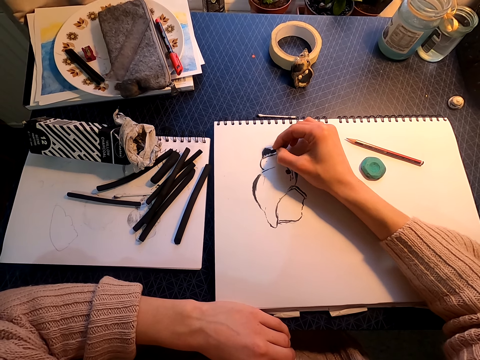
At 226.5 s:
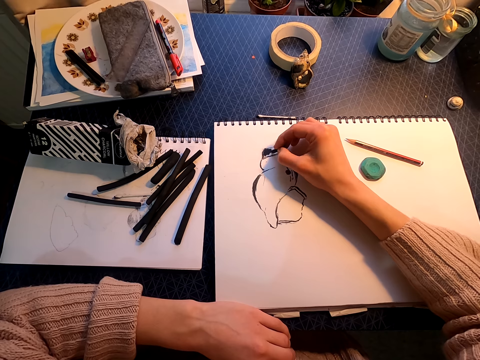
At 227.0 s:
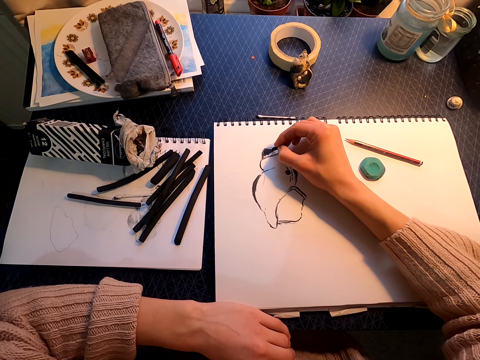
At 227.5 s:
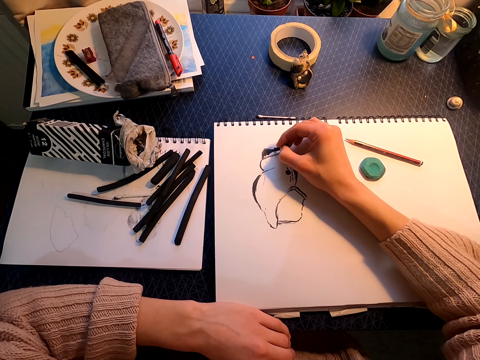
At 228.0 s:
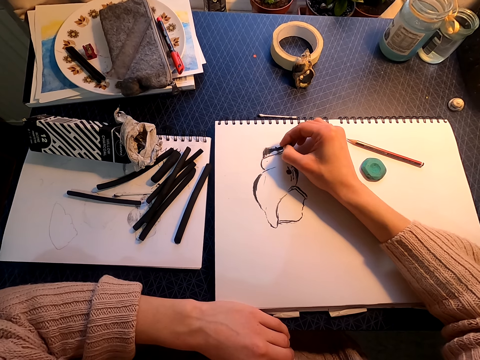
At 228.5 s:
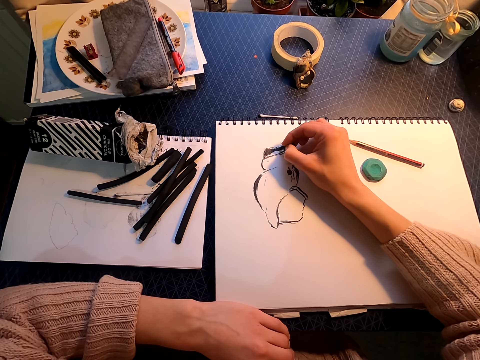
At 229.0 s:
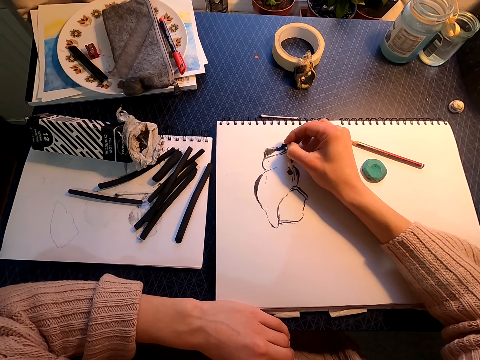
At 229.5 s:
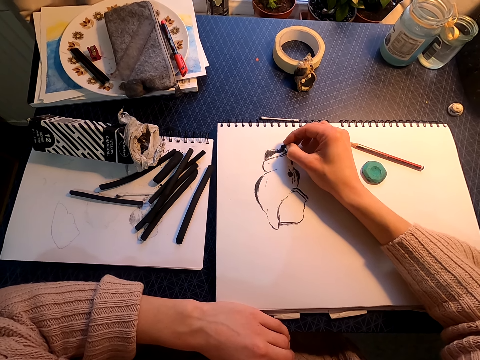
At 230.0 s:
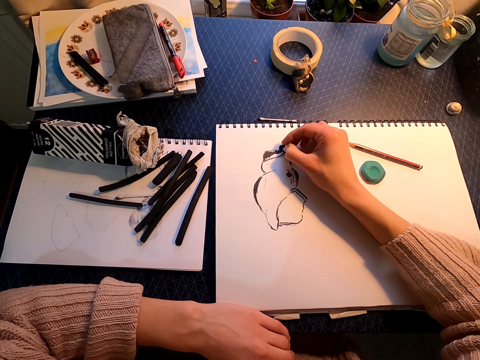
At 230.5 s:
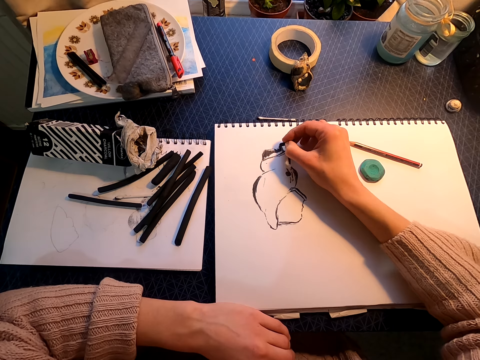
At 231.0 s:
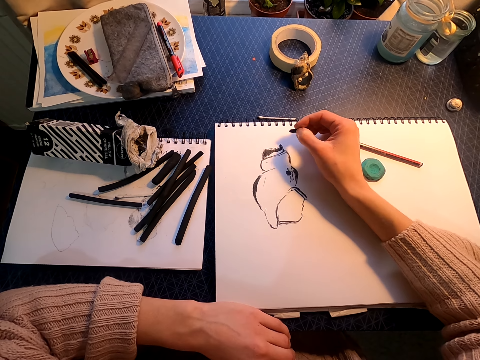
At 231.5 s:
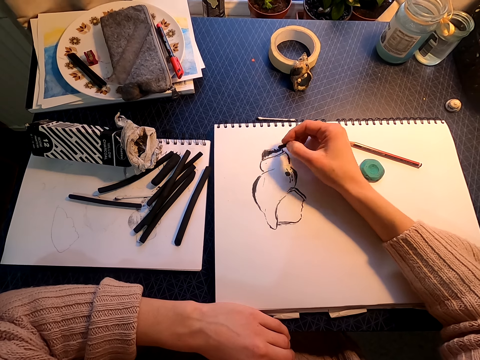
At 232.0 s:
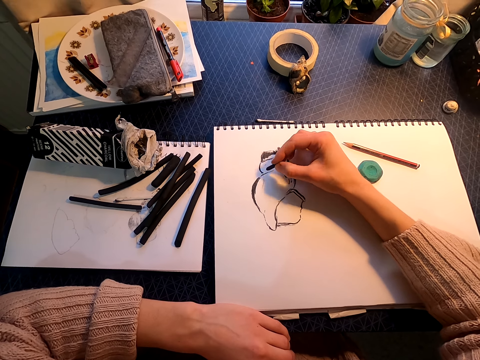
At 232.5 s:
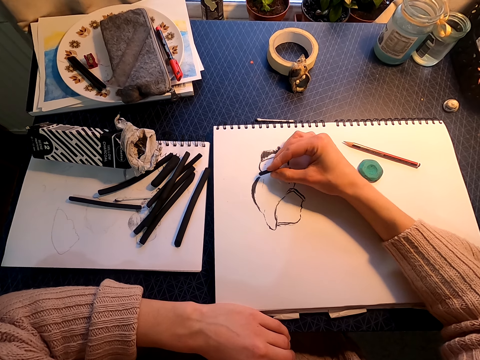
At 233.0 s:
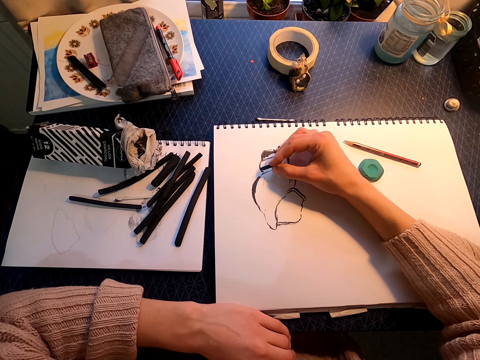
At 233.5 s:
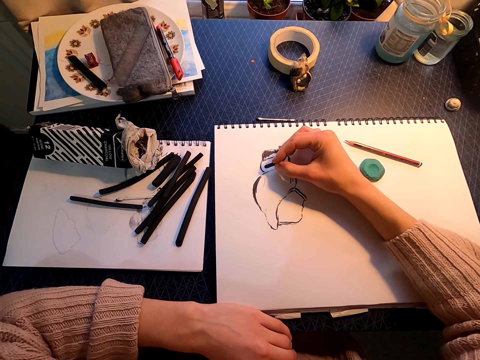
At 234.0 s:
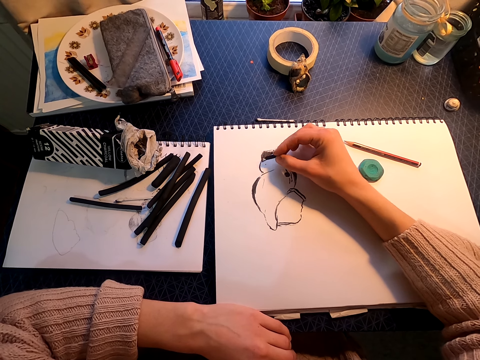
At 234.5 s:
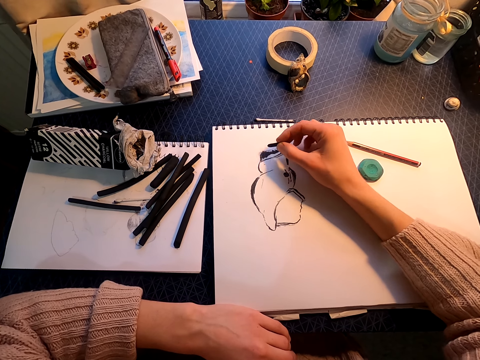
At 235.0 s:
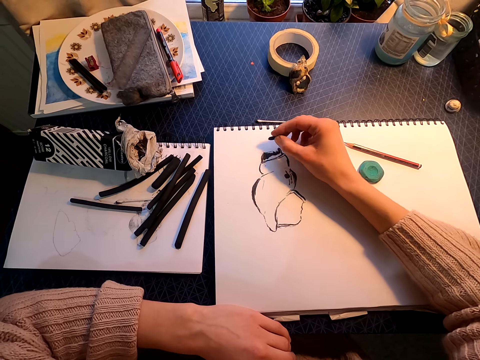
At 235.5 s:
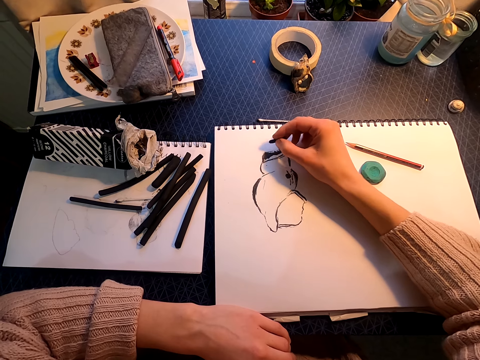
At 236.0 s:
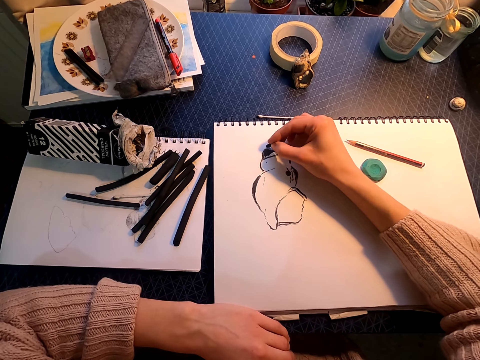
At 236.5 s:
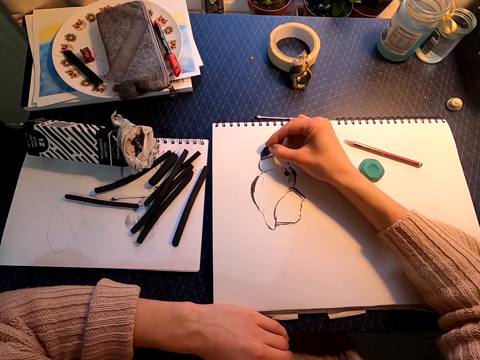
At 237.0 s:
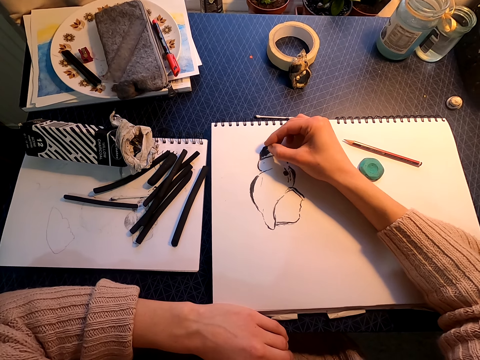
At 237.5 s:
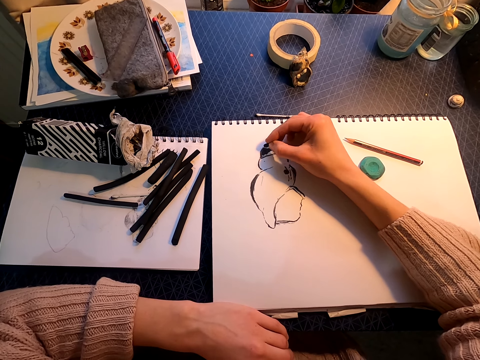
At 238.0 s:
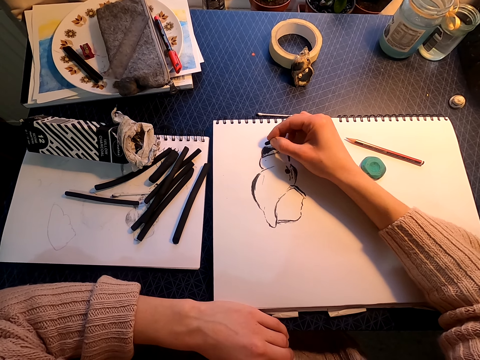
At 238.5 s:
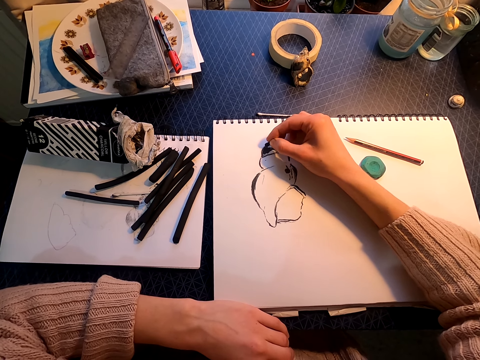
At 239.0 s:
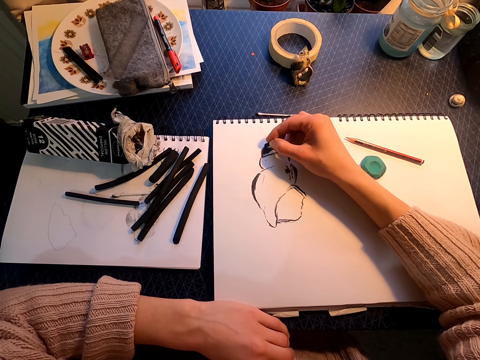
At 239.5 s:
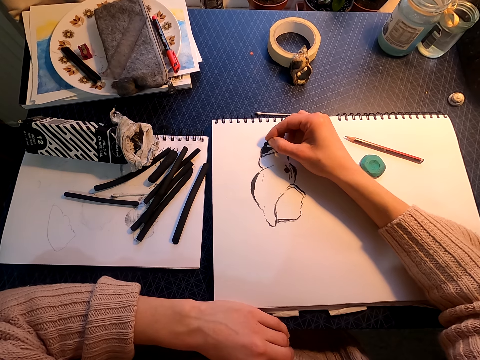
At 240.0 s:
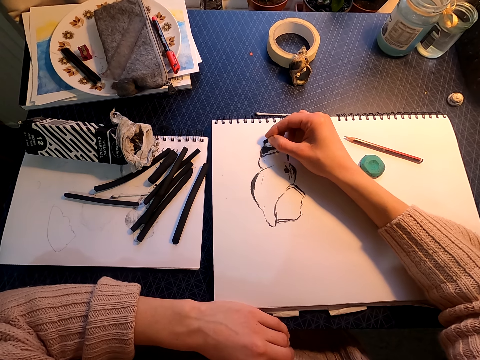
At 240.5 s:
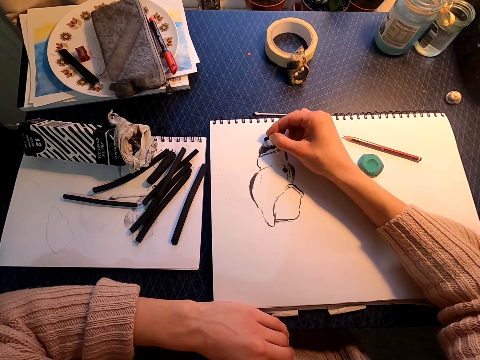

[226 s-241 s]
The camera wearer moves the right hand. They draw on a drawing book with a willow charcoal.

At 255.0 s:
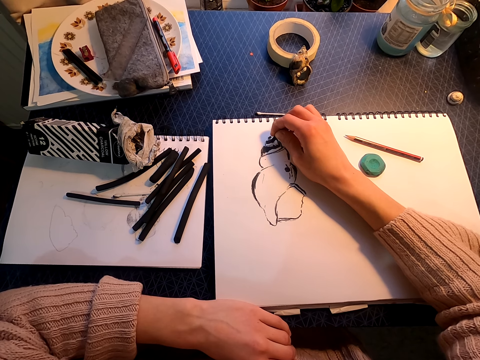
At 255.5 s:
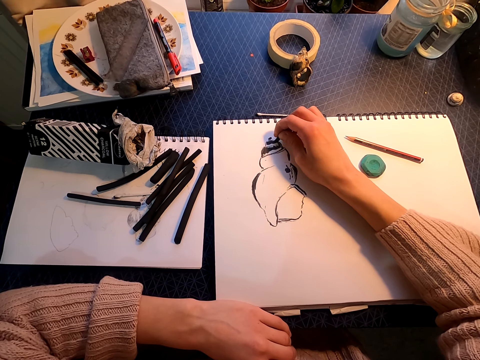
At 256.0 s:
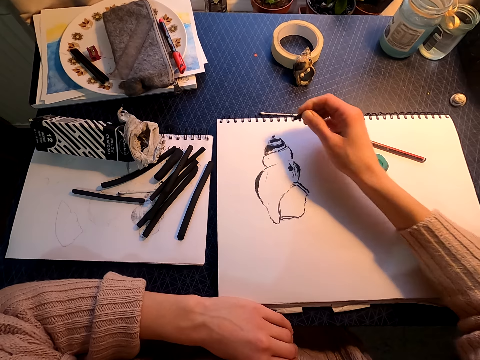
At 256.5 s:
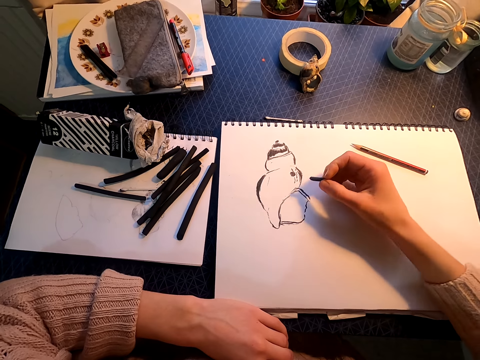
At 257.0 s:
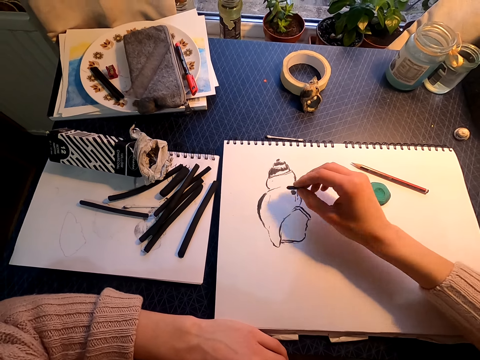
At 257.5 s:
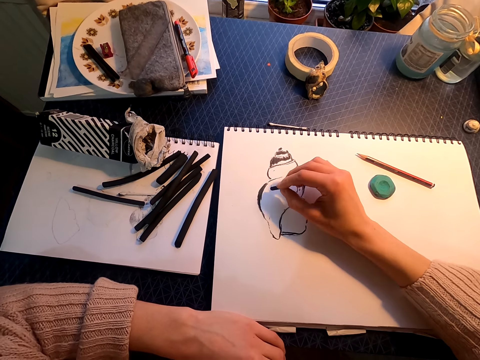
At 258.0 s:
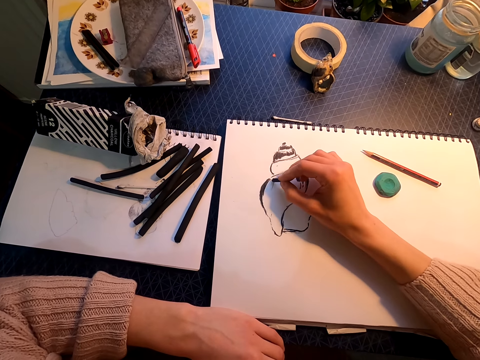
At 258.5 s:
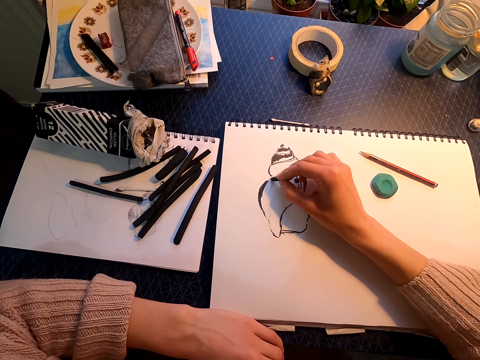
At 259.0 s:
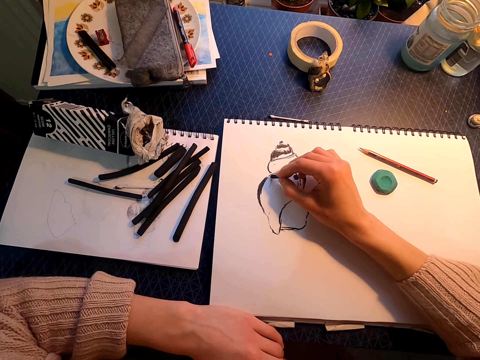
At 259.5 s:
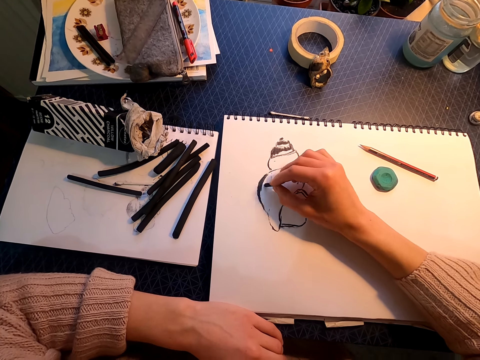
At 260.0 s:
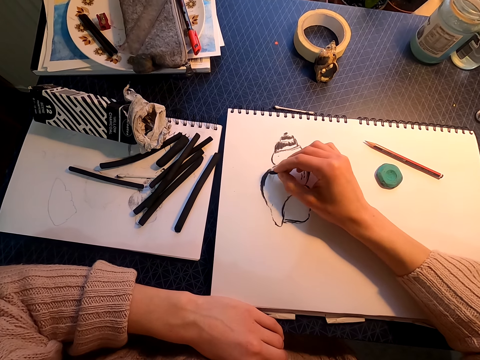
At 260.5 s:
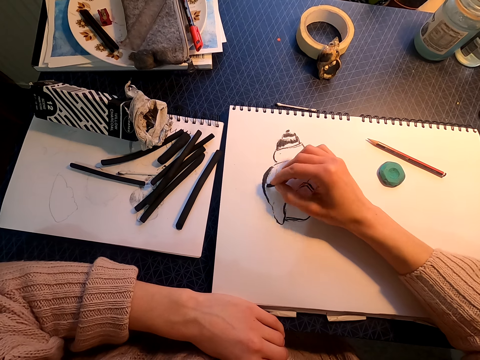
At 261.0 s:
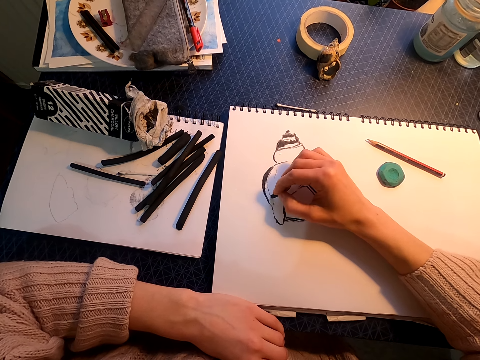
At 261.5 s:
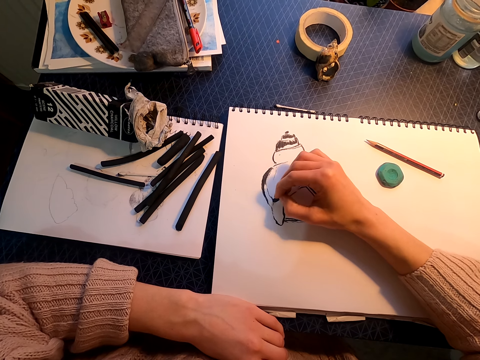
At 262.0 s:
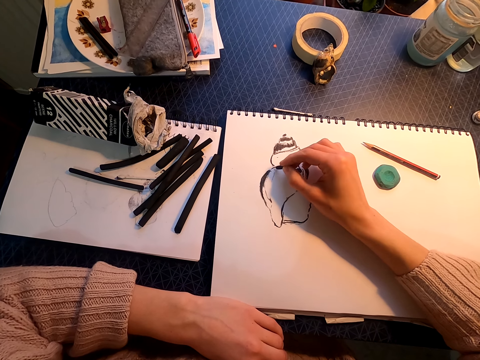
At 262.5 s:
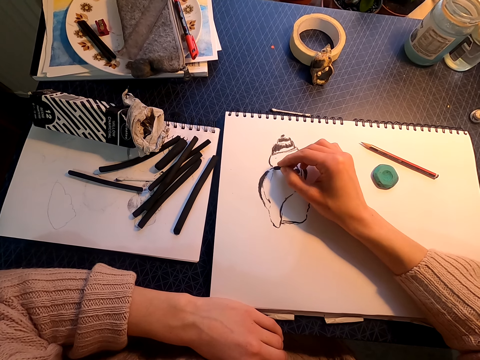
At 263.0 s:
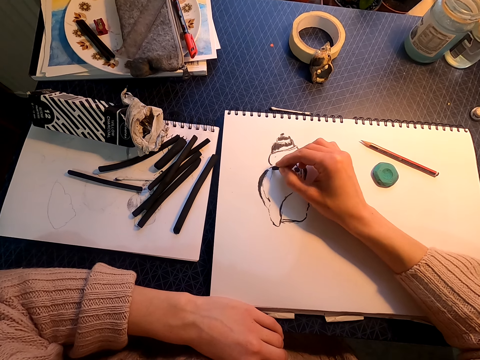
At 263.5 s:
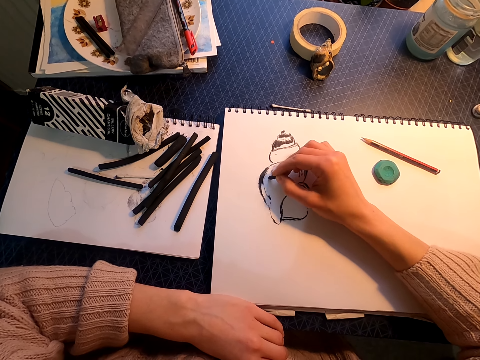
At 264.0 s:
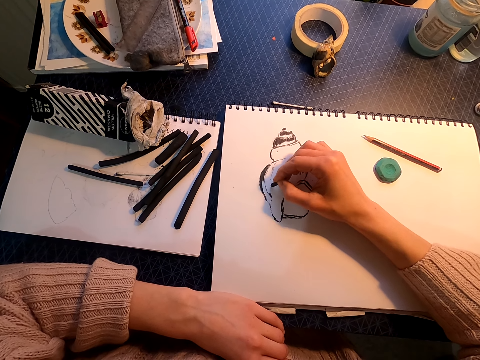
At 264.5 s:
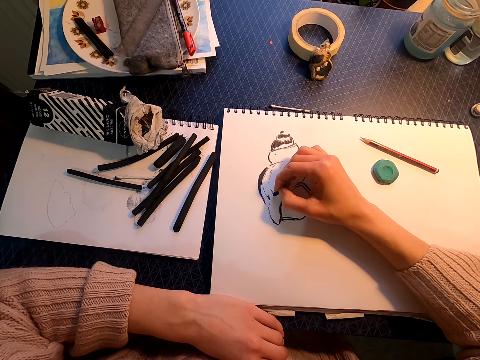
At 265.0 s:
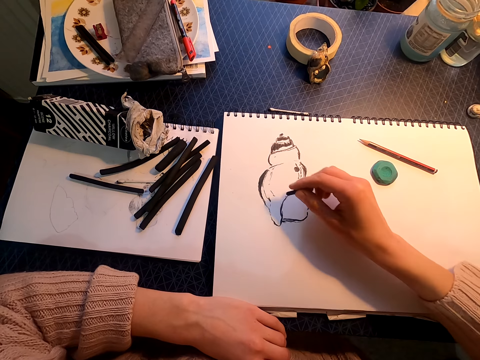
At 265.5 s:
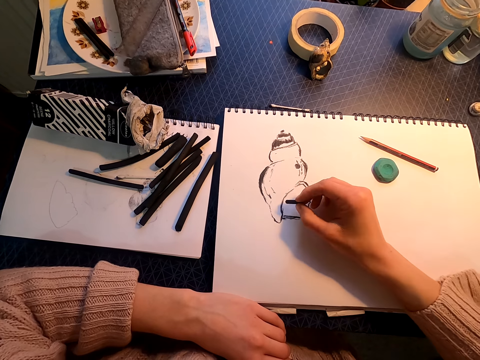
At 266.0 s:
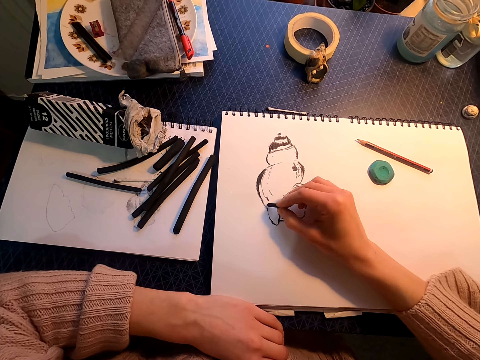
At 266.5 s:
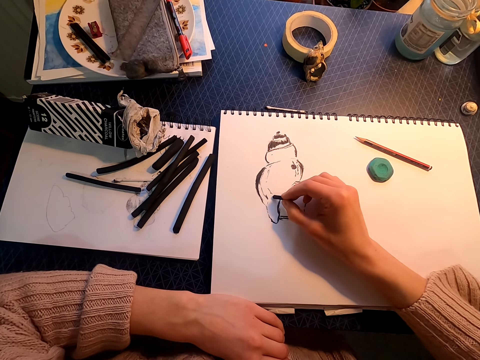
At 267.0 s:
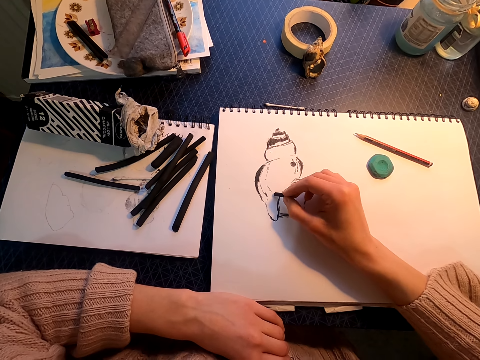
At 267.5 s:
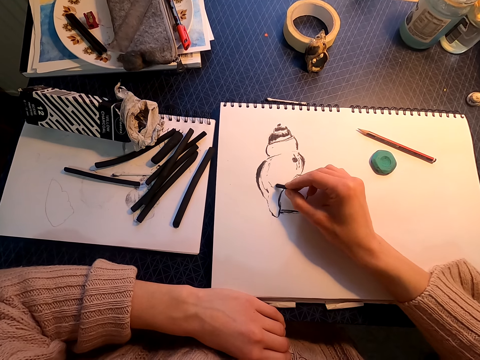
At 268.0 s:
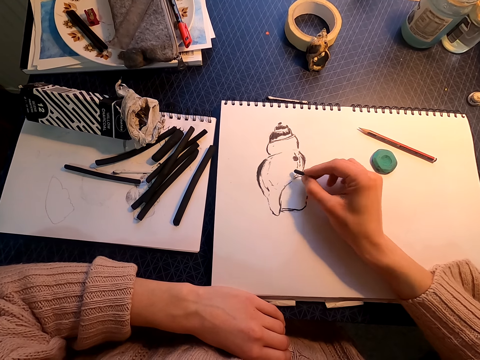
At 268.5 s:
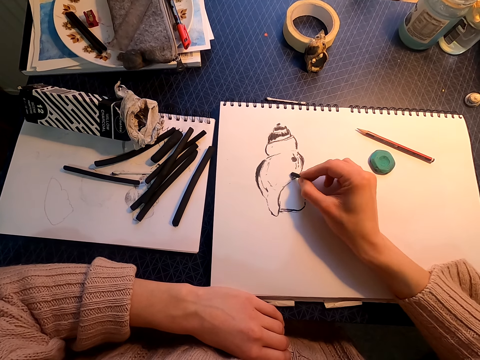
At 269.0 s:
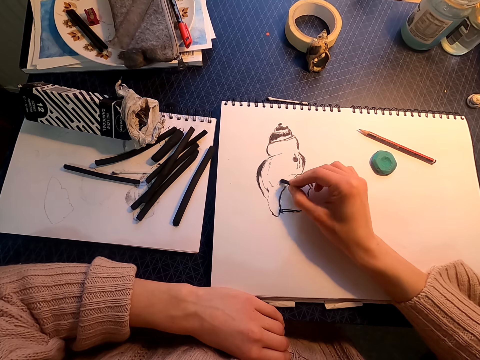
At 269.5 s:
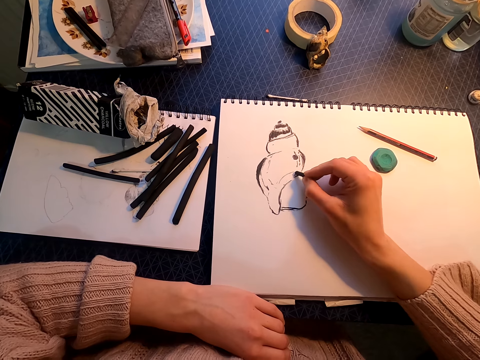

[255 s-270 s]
The camera wearer lifts the right hand. They draw on a drawing book with a willow charcoal. They move the right hand. They draw on the drawing book with the willow charcoal.
